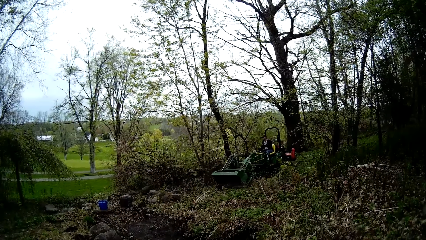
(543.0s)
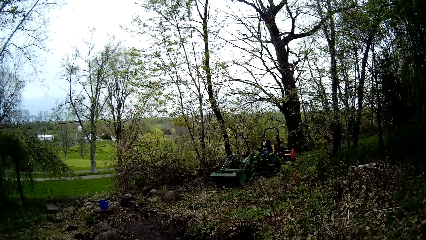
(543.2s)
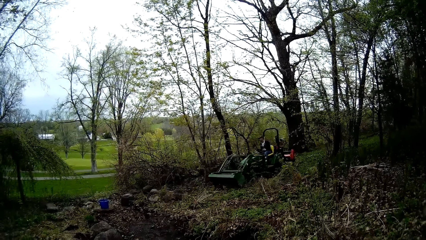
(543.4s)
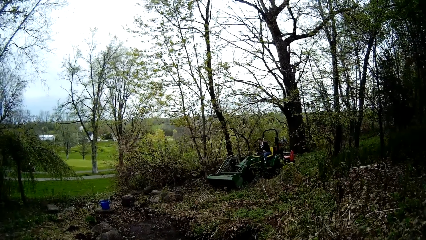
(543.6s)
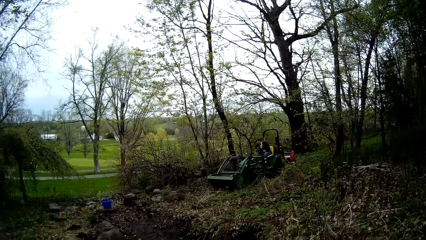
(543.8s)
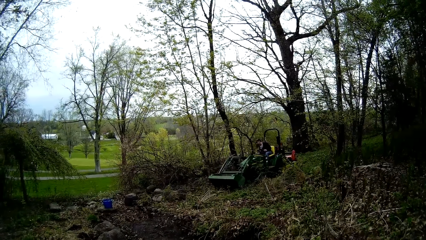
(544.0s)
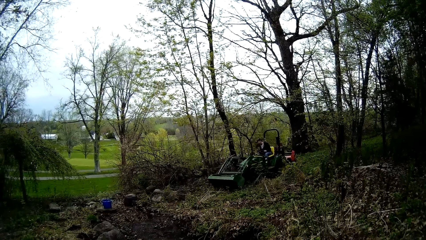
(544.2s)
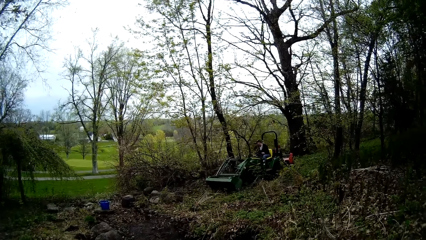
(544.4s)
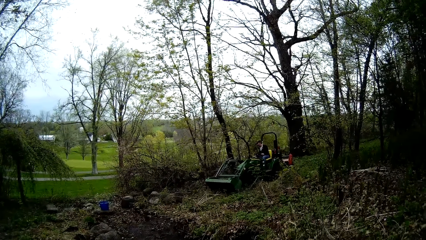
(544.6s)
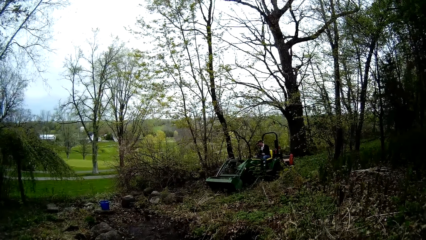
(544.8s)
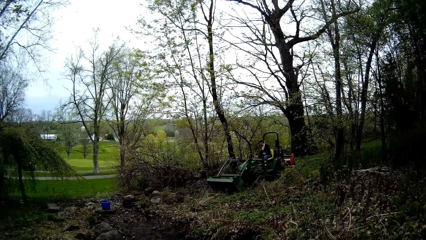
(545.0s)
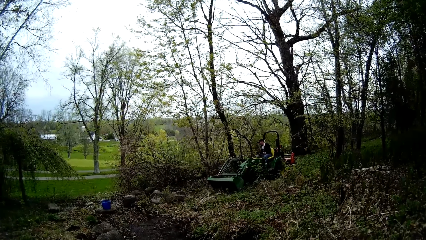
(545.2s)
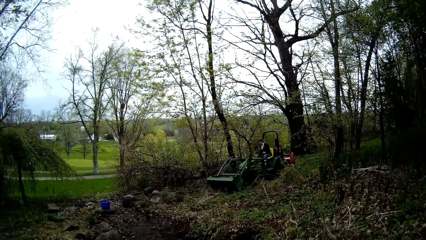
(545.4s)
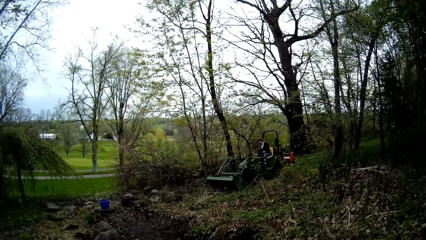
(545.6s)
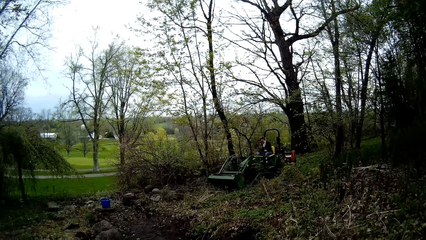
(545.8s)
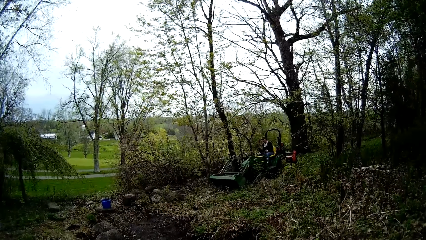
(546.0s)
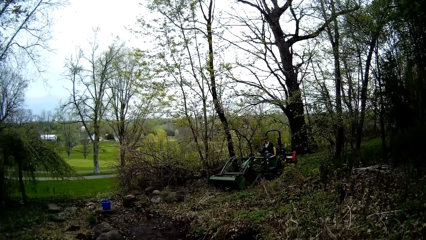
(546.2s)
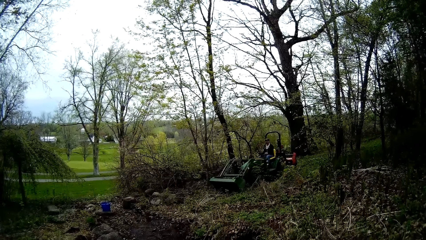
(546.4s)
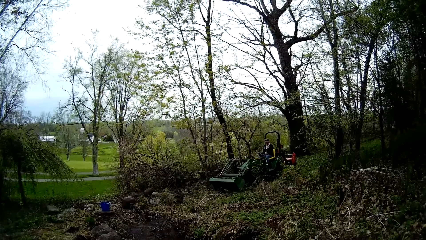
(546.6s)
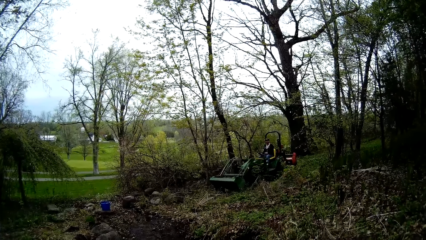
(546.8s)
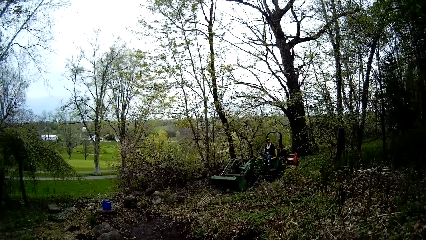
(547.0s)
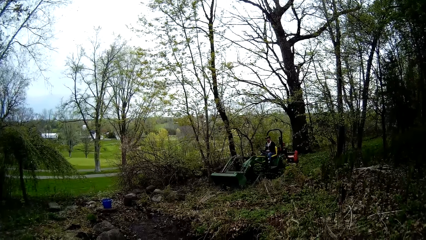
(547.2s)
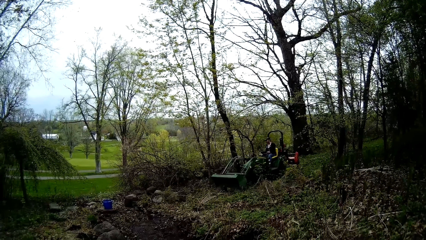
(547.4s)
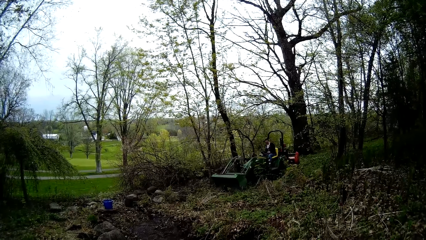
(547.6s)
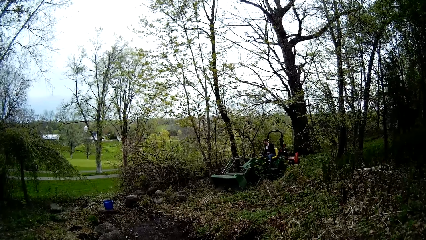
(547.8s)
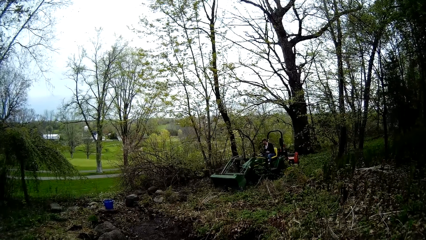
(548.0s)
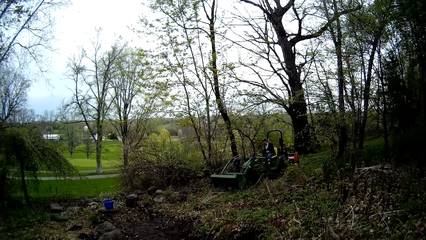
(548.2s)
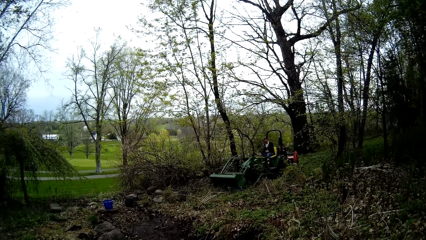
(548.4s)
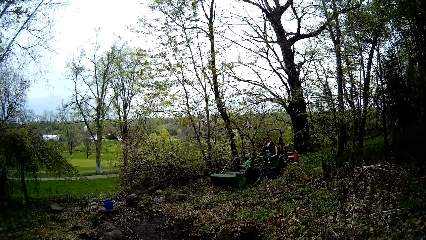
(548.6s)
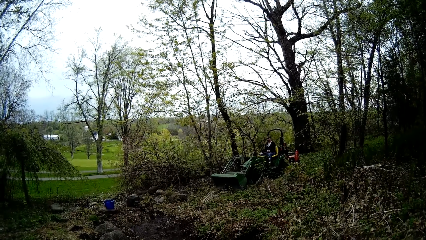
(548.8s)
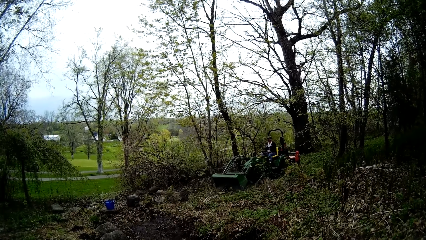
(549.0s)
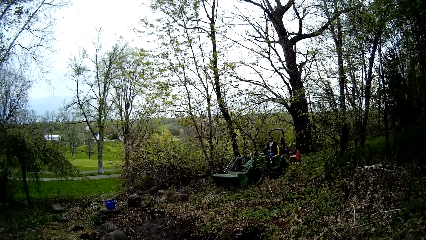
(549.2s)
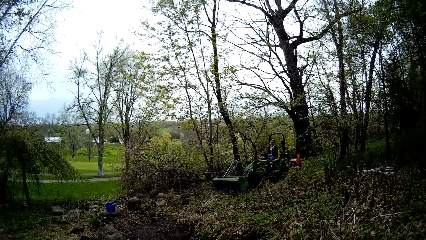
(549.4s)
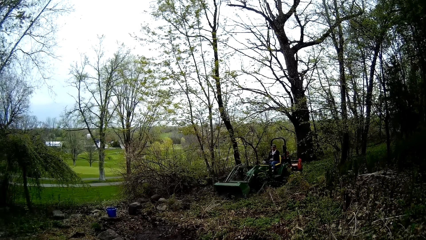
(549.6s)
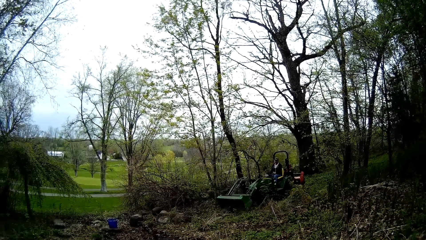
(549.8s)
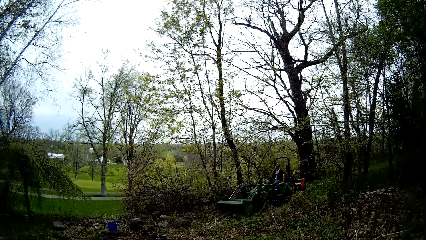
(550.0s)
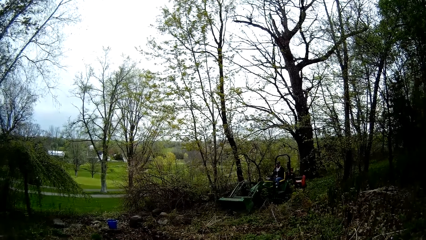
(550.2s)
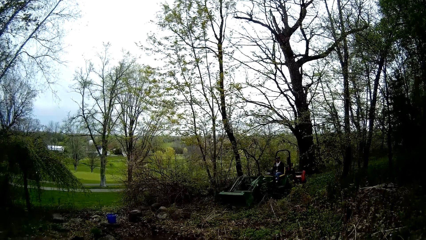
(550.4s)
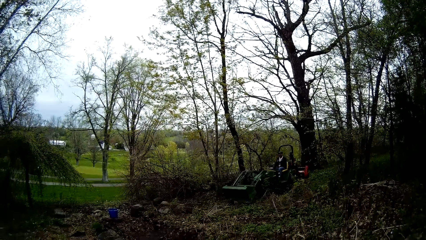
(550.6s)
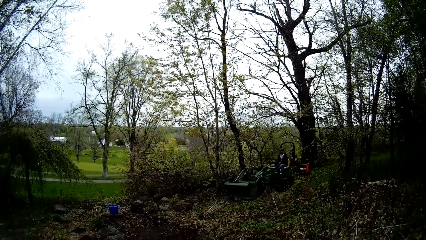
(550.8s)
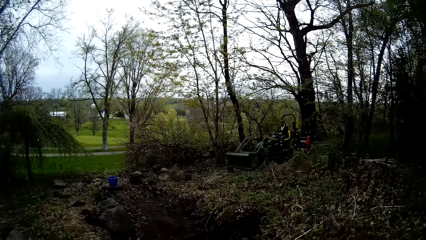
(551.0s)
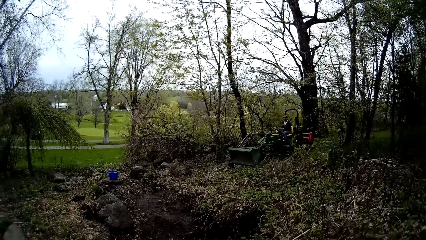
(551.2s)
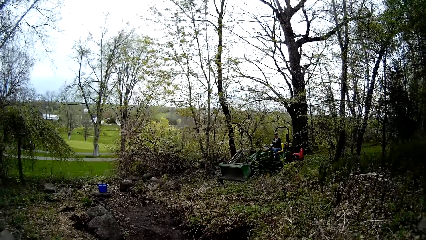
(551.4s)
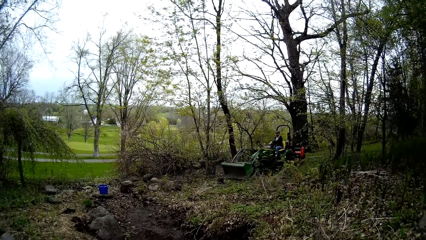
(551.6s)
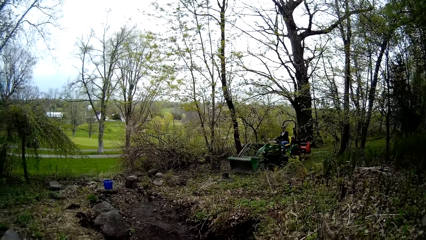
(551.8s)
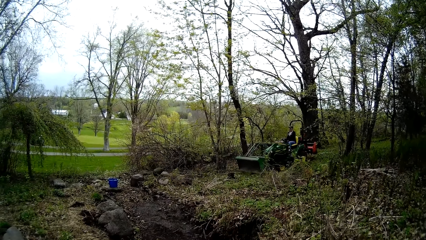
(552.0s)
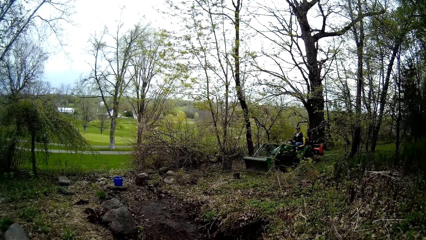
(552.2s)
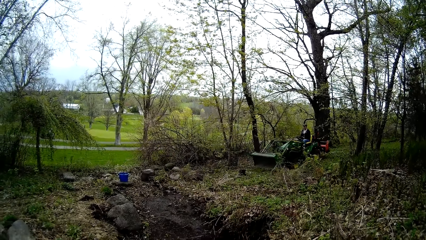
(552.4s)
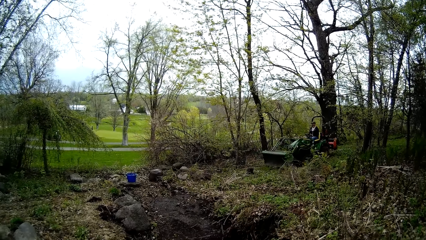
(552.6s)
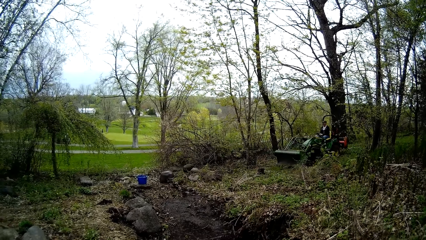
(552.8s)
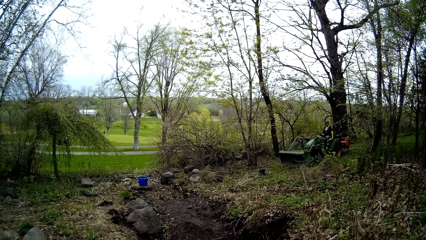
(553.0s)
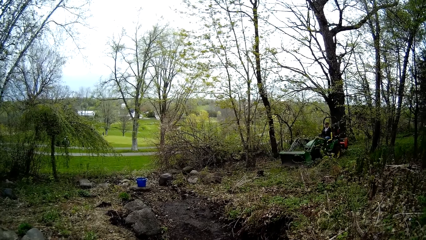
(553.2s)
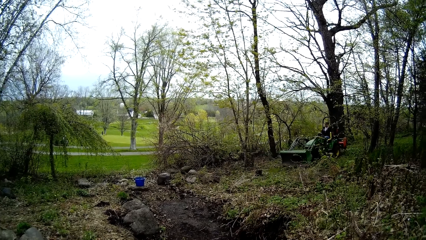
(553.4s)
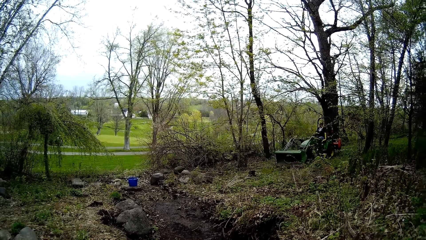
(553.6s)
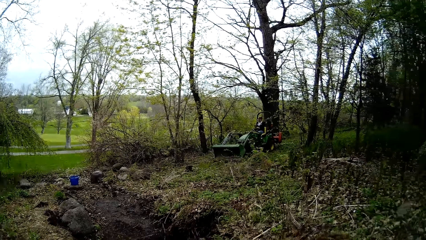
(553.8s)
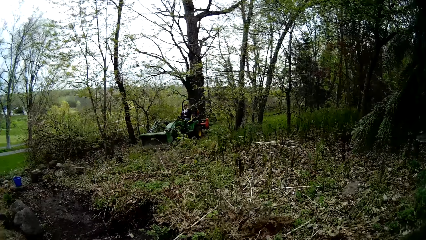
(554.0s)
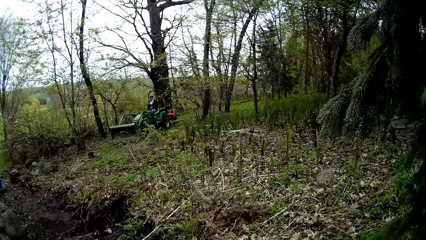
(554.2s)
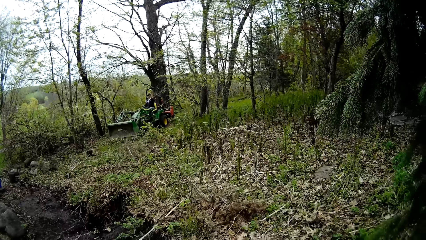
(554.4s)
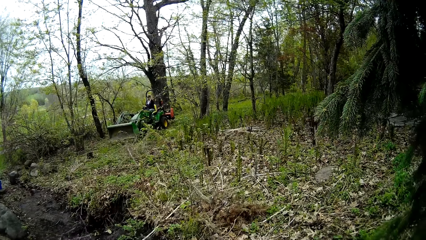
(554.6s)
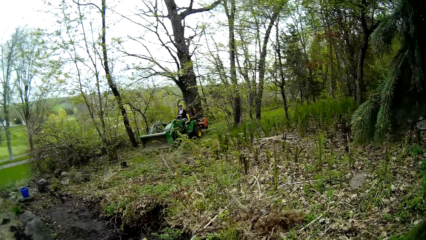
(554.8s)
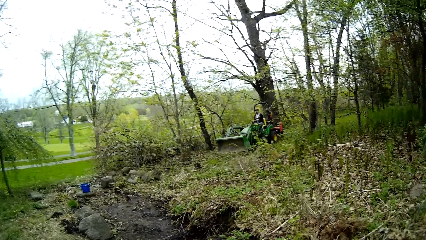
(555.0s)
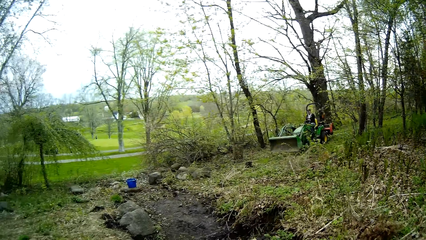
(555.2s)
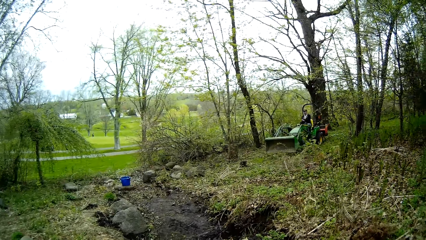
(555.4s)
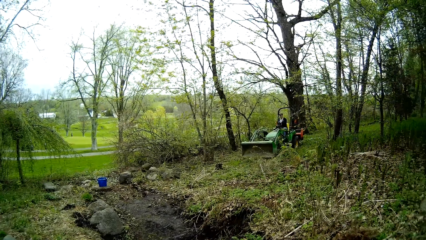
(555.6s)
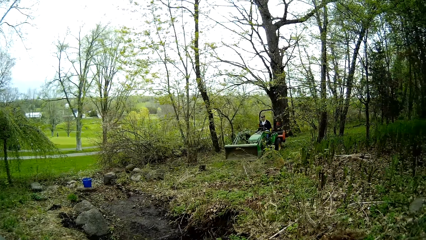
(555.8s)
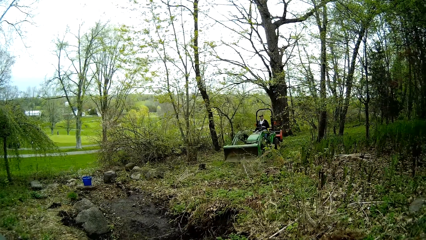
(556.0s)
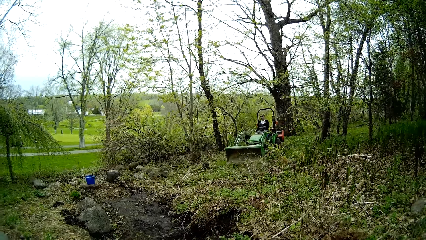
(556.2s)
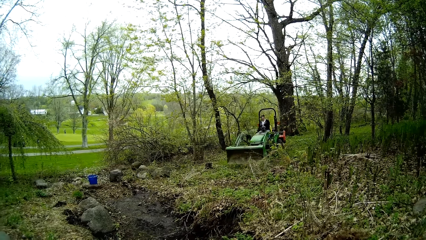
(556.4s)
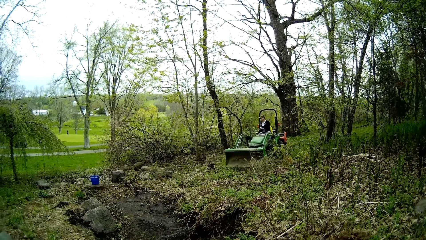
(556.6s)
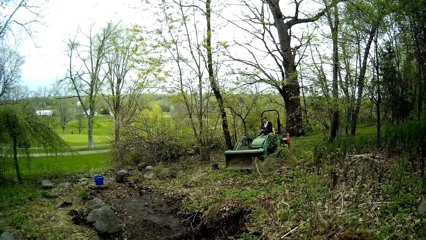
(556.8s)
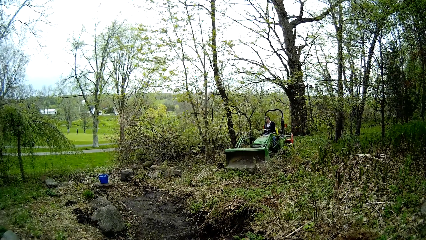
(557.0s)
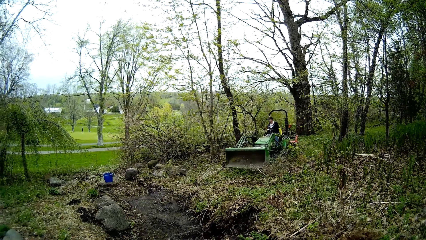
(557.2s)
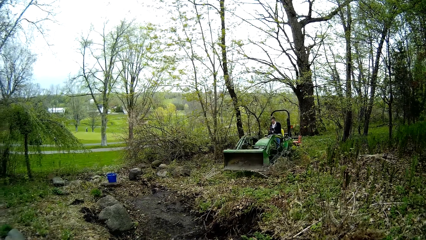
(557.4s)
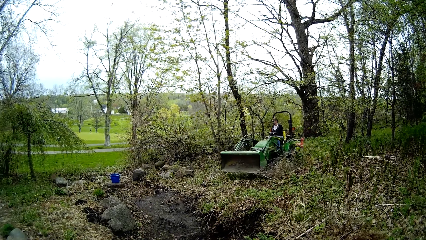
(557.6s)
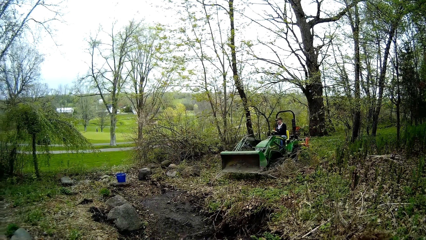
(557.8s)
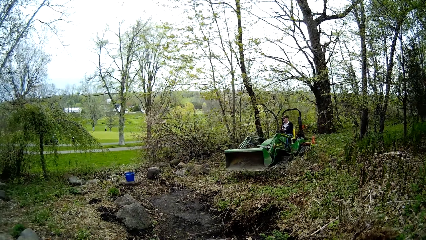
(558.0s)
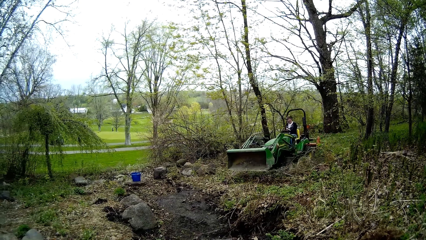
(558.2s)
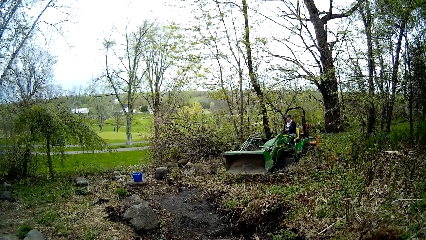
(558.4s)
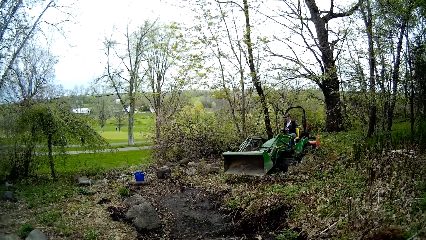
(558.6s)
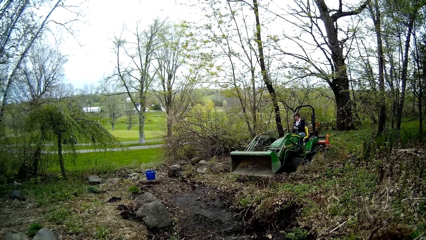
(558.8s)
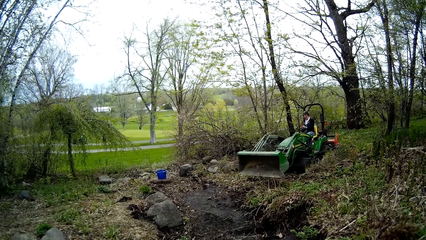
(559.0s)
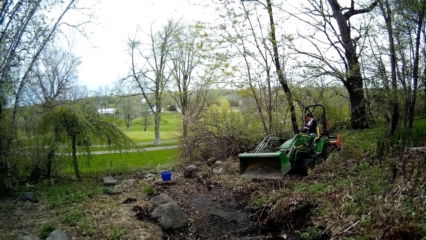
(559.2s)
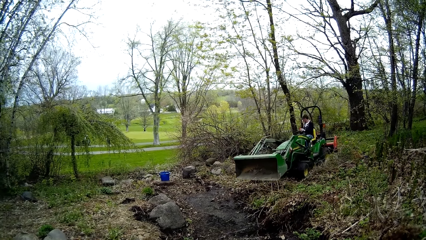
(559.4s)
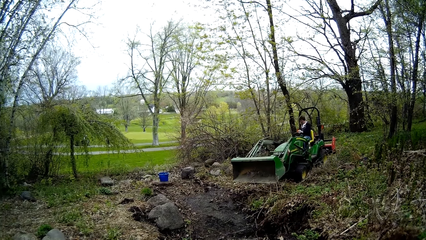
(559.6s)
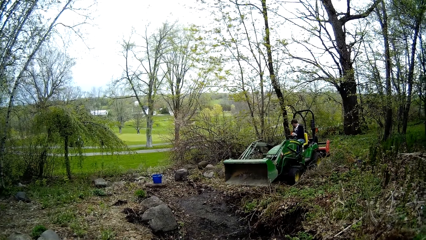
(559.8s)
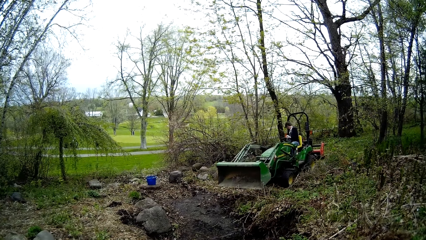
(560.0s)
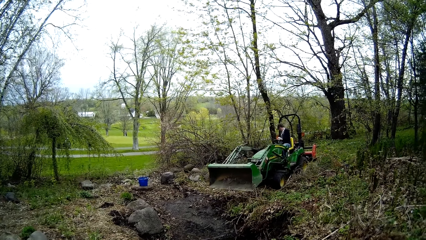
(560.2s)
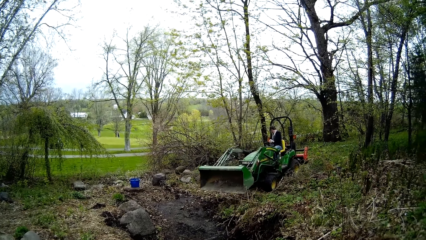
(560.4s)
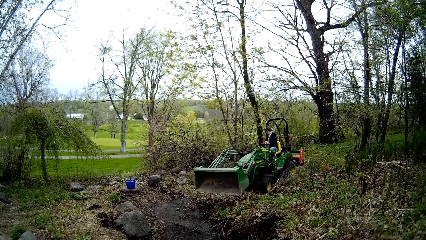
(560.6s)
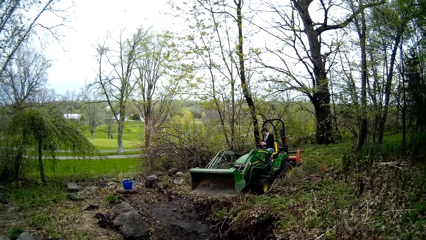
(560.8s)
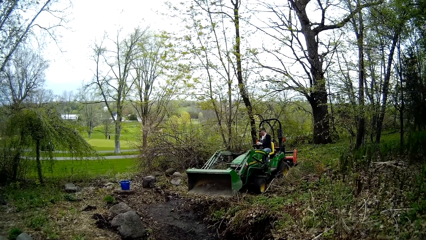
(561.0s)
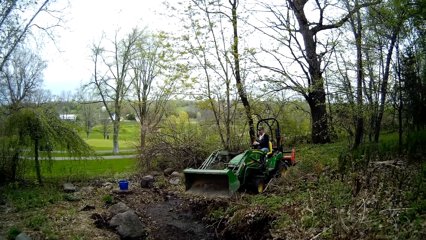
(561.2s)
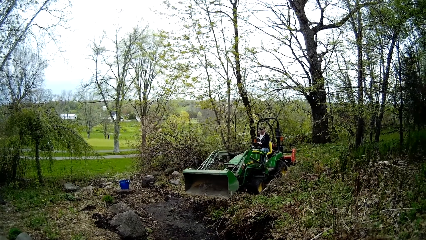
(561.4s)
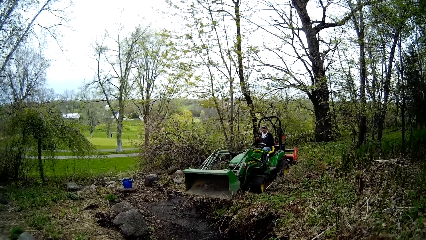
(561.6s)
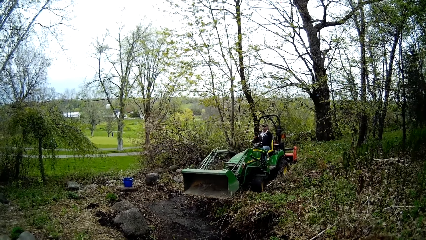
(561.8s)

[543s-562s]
The camera wearer laughs at the man.
